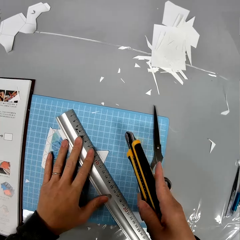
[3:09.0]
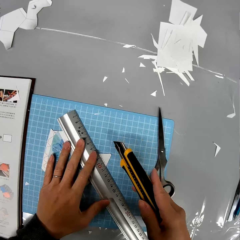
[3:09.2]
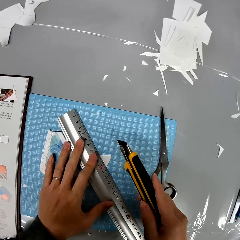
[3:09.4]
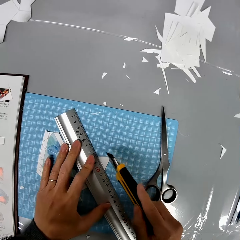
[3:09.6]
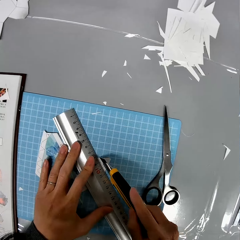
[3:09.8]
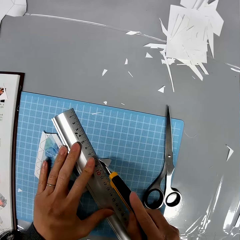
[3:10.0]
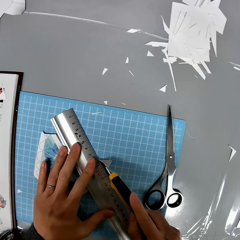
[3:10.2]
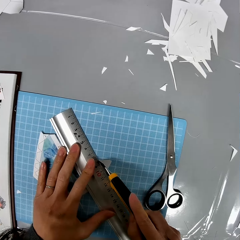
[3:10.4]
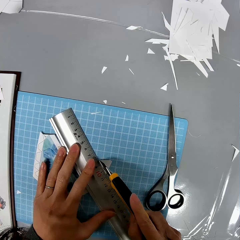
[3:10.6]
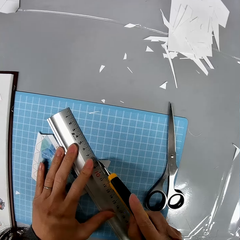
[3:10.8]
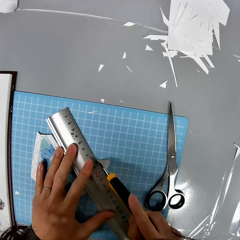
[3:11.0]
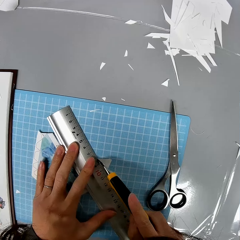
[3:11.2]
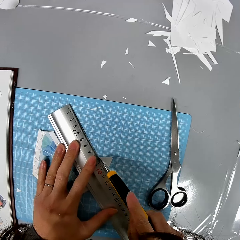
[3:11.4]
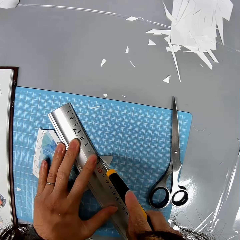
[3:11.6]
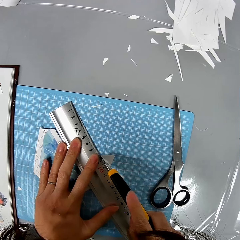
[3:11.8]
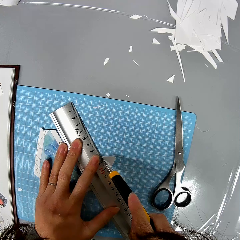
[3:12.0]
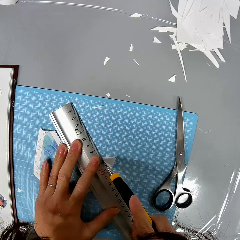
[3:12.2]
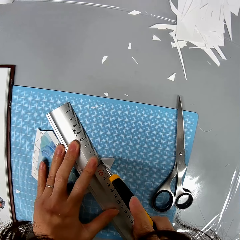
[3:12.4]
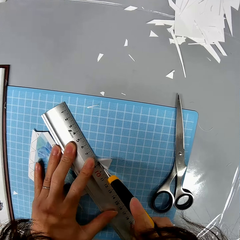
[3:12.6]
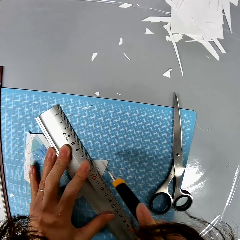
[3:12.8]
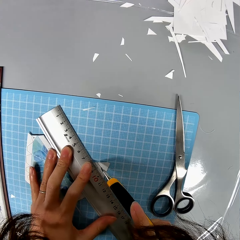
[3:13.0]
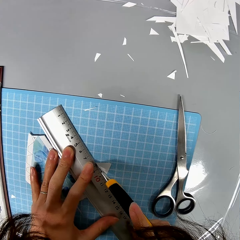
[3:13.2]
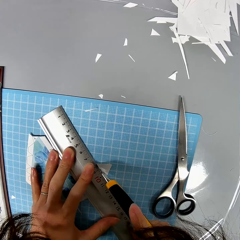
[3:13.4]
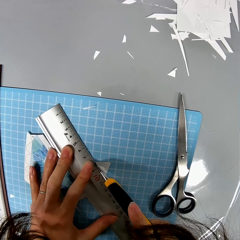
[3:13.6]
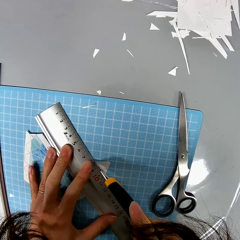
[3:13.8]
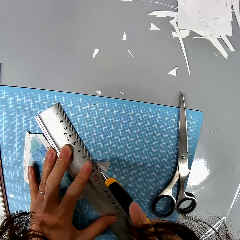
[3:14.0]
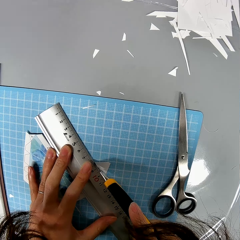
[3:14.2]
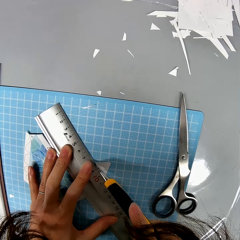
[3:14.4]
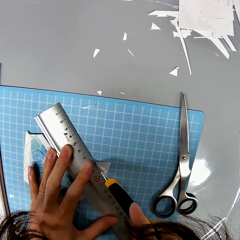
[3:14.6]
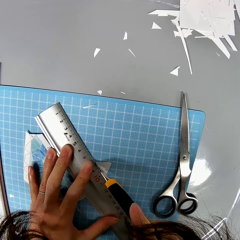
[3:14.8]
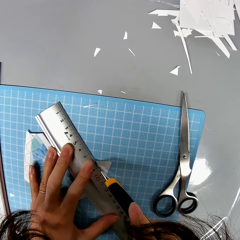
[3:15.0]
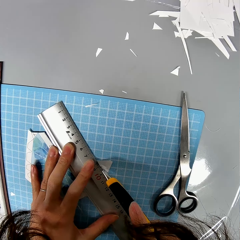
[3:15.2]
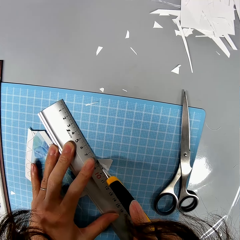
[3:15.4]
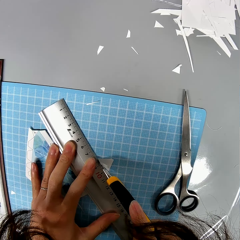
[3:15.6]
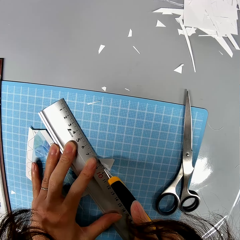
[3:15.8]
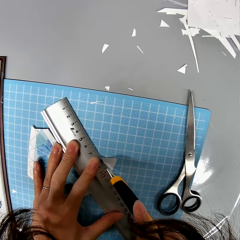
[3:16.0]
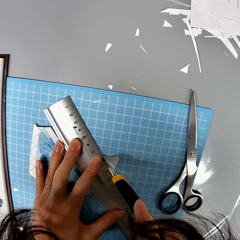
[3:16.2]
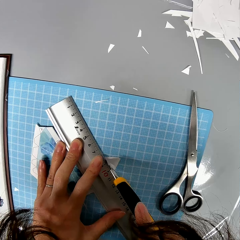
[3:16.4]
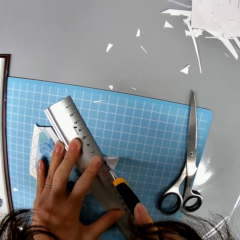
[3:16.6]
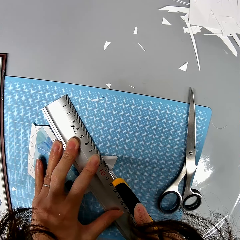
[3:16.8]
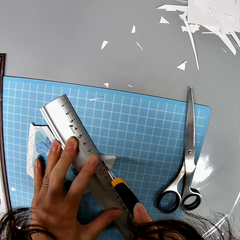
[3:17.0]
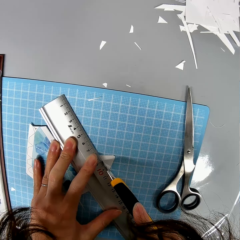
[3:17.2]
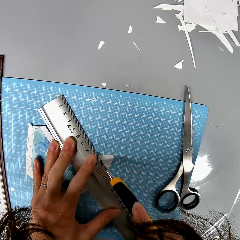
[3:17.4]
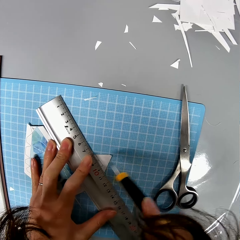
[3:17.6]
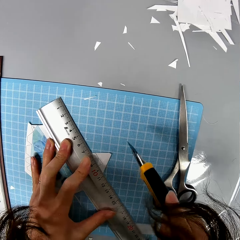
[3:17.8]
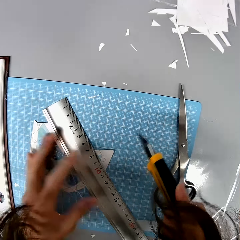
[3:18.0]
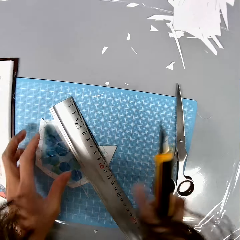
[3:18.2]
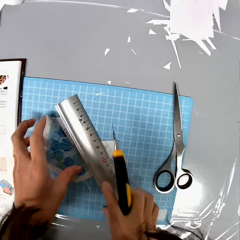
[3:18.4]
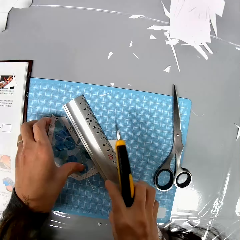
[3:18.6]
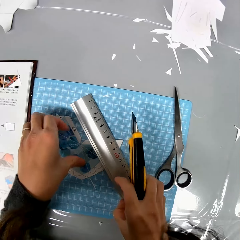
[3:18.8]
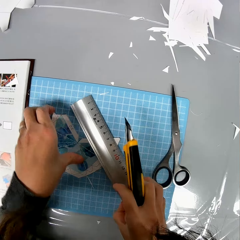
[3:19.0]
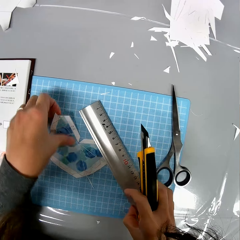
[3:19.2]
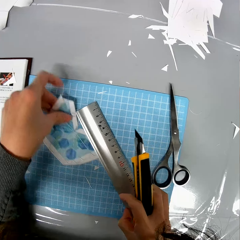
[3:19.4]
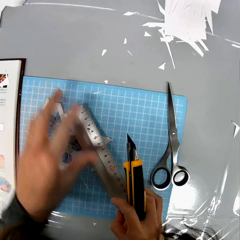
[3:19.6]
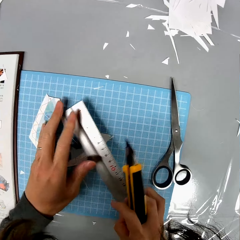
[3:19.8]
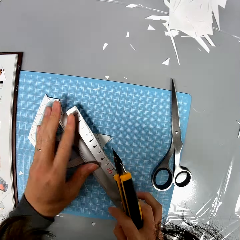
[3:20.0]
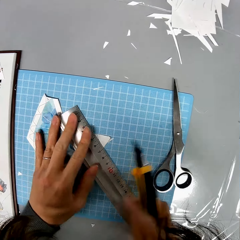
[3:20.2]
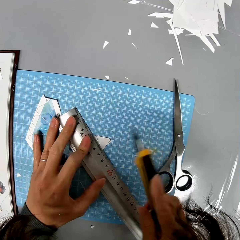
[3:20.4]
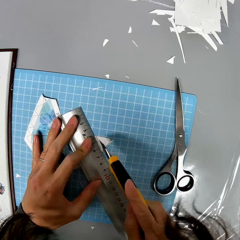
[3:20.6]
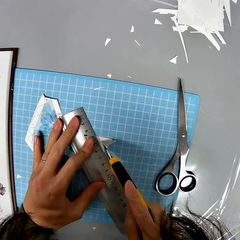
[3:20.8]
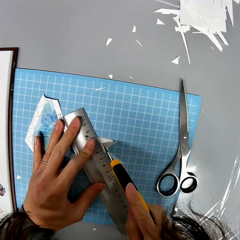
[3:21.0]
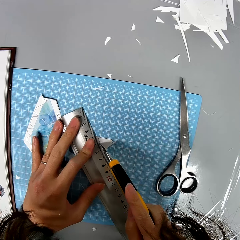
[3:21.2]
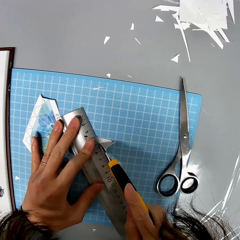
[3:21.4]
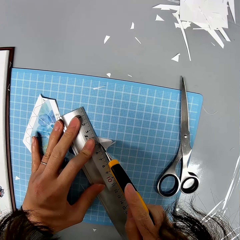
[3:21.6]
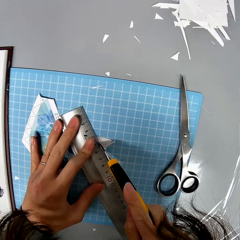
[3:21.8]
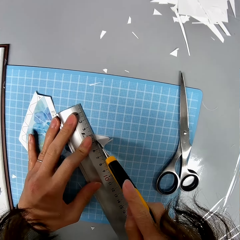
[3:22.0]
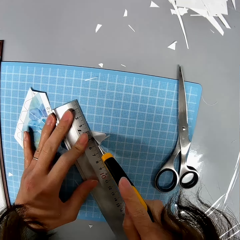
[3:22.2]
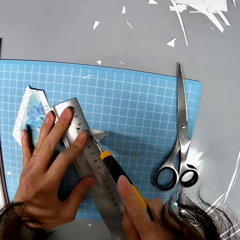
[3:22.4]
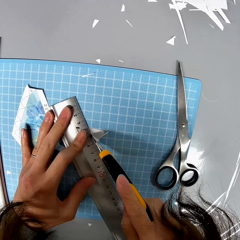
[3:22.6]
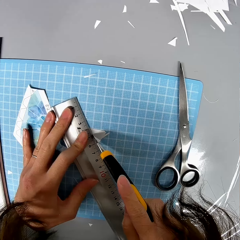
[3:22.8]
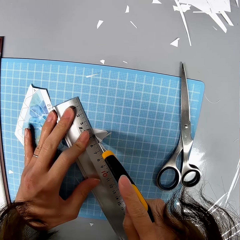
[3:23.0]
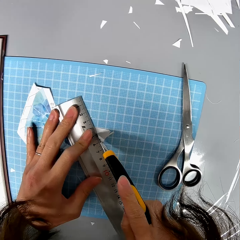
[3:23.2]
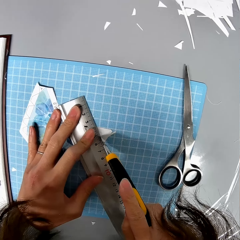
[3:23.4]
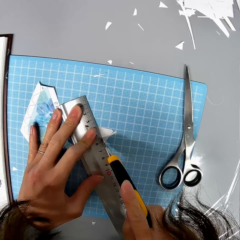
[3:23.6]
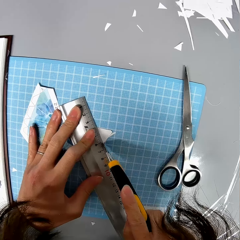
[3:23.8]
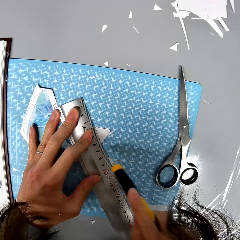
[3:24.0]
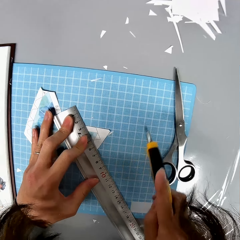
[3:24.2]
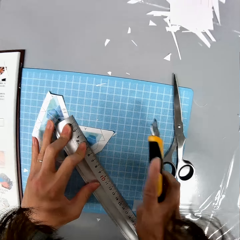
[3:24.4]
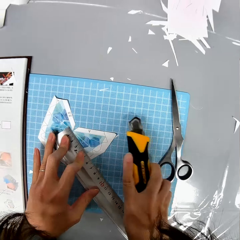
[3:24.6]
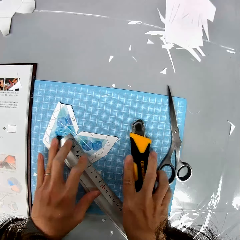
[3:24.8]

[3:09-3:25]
The camera wearer places the ruler on the paper. They take a blade and cut the paper. They cut the cardboard paper using a craft knife. They adjust the positions of the ruler and the cardboard paper. They take the paper from the paper. They rest the ruler on the paper. They cut the cardboard paper using the craft knife.

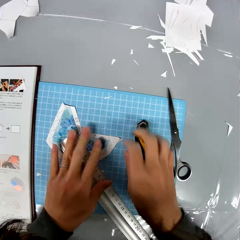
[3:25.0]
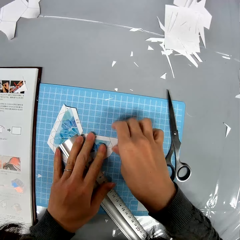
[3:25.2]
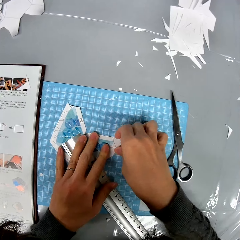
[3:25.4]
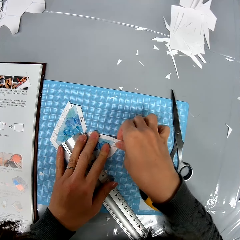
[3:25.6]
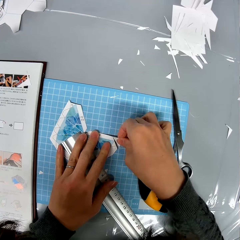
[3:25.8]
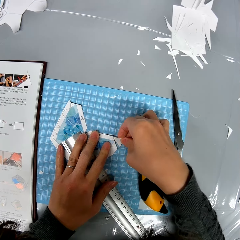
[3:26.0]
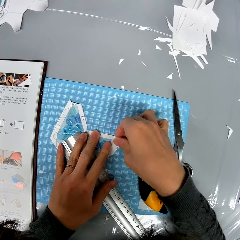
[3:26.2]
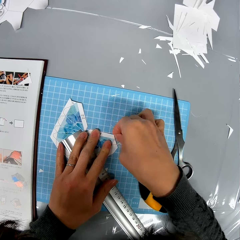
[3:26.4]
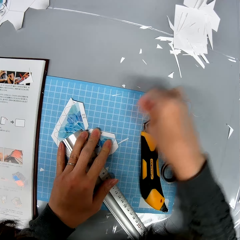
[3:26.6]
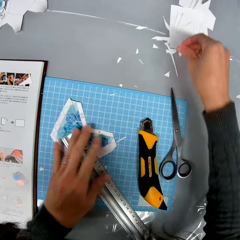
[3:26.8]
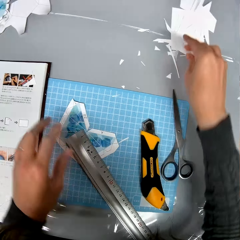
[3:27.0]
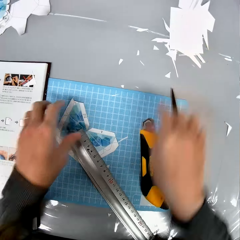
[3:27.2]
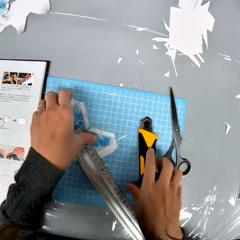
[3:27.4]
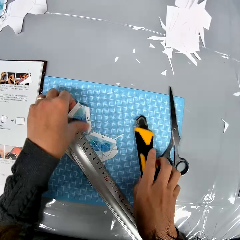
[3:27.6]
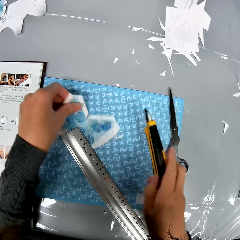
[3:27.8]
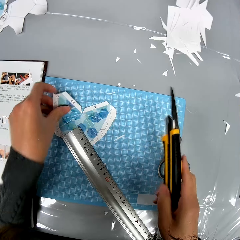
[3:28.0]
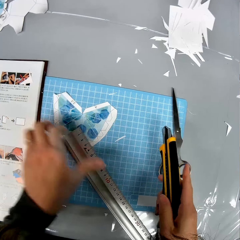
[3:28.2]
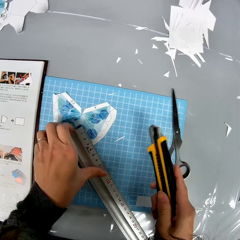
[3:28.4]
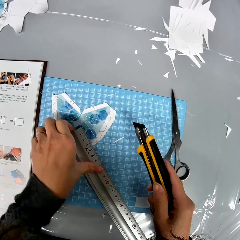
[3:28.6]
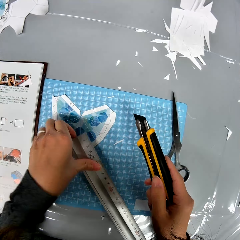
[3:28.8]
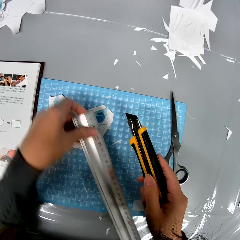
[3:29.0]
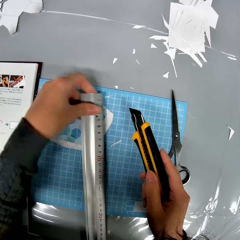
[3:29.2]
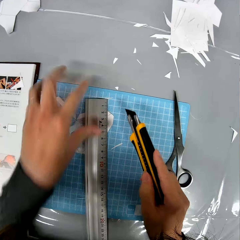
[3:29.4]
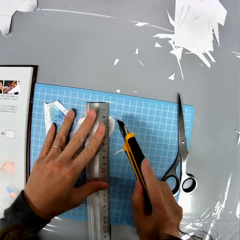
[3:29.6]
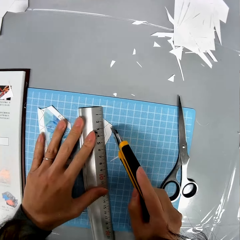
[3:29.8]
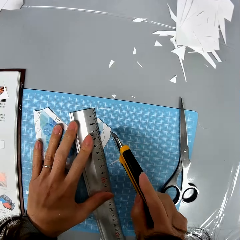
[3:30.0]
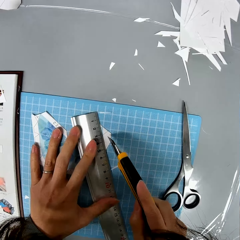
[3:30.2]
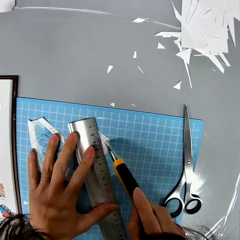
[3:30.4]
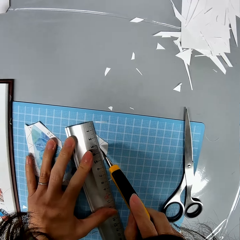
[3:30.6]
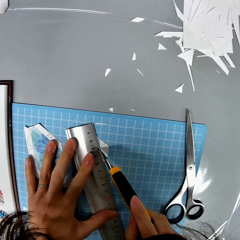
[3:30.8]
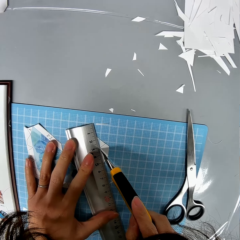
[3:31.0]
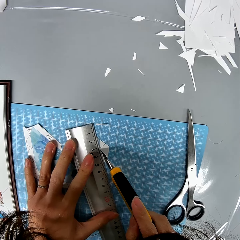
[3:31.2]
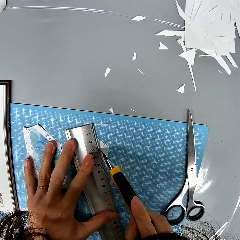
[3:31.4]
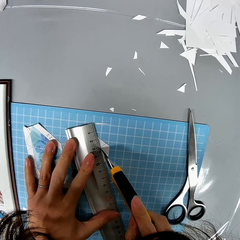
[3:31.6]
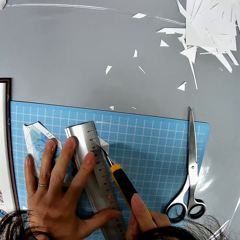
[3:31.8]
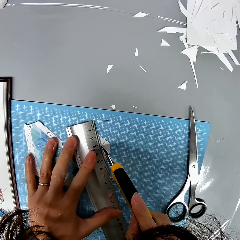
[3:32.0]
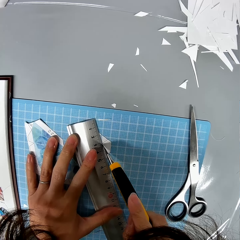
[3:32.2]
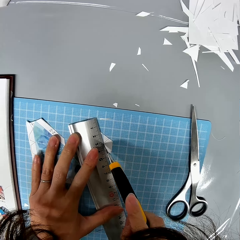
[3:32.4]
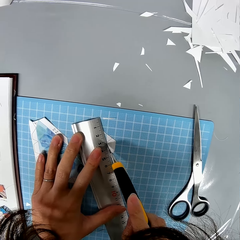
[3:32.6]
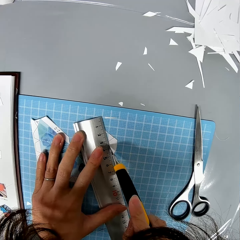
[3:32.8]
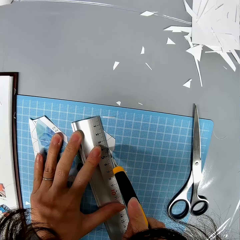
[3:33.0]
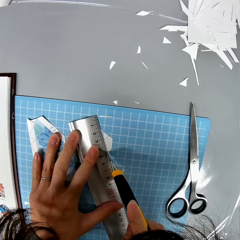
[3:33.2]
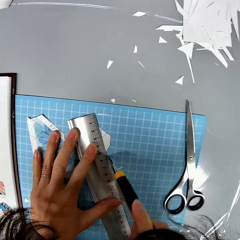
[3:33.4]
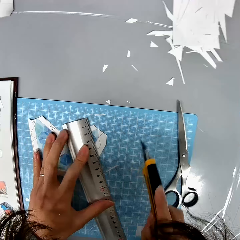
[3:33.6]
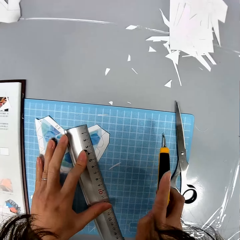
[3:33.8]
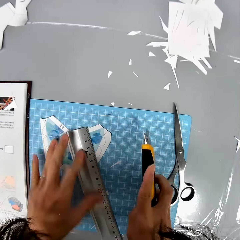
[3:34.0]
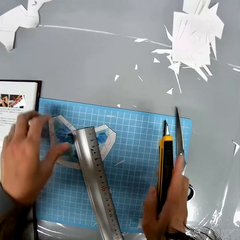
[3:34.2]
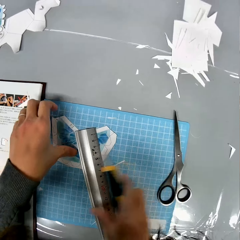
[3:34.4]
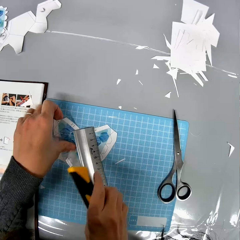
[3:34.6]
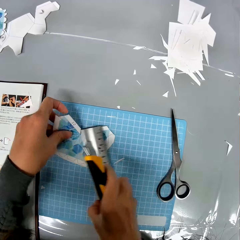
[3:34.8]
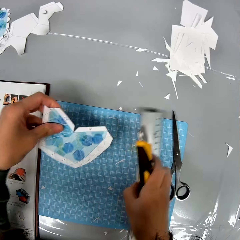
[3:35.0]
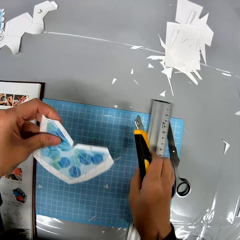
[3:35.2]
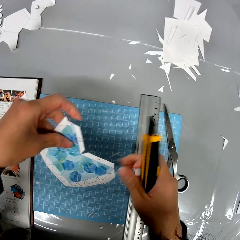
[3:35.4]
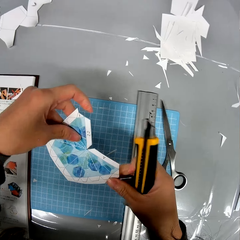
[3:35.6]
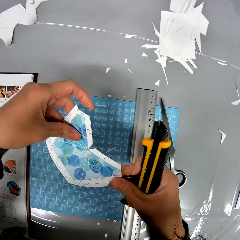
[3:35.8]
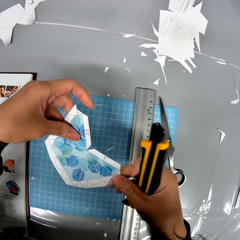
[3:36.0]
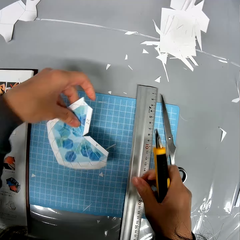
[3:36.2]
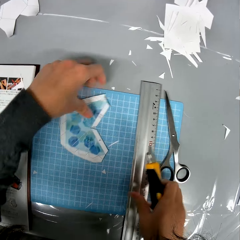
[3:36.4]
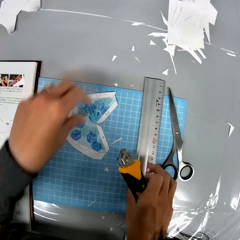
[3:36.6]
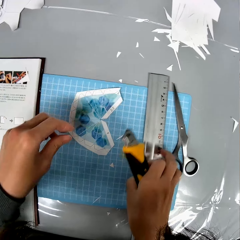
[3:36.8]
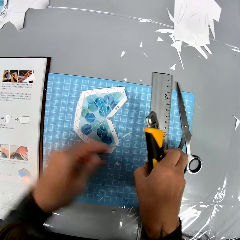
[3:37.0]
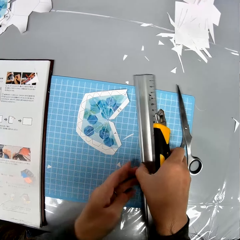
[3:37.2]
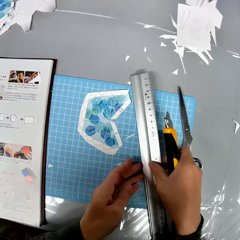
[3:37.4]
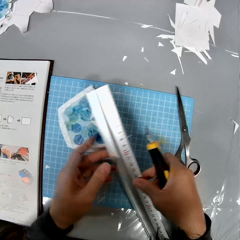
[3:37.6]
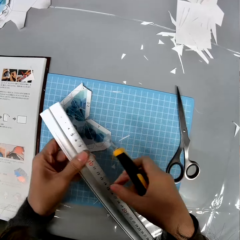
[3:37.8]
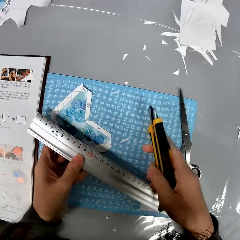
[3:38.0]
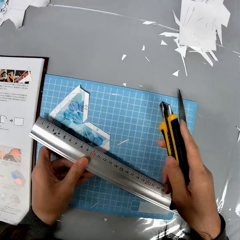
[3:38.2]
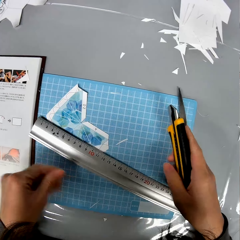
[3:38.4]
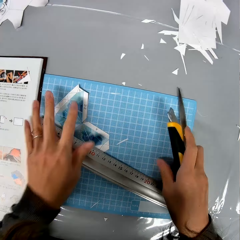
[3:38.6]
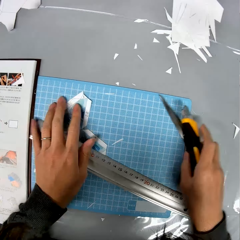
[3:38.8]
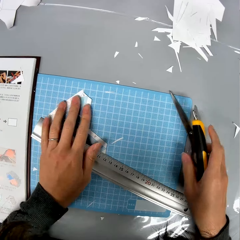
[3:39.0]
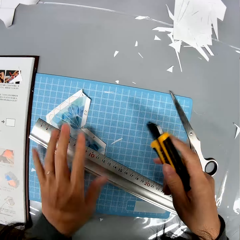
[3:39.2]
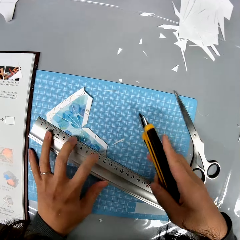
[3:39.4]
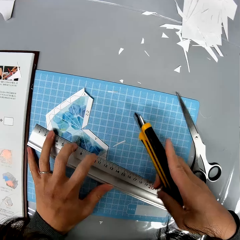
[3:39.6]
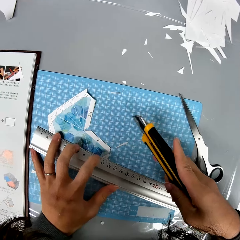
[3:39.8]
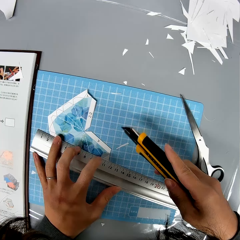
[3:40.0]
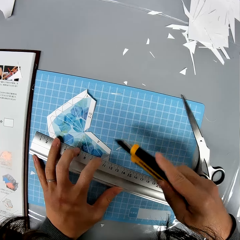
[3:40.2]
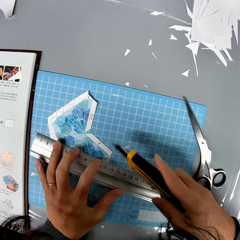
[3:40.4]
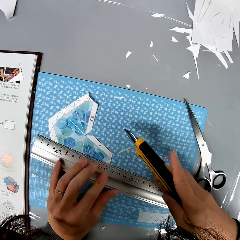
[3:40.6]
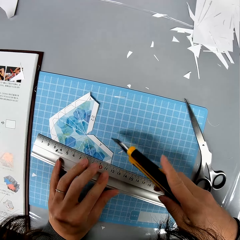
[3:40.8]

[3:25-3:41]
The camera wearer drops the craft knife on the table. They pull out a piece of cardboard paper from the cardboard paper and drop it on the table. They pick up the craft knife and adjust the position of the cardboard paper on the table. They pick up the ruler from the table and place it on the cardboard paper. They cut the cardboard paper using the craft knife. They pick up the ruler and the cardboard paper. They drop the ruler on the table. They remove a cut piece from the paper. They drop the cardboard on the table. They pick up the ruler from the table and place it on the cardboard paper.
